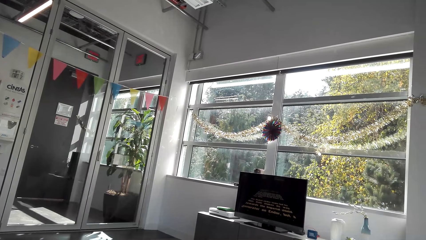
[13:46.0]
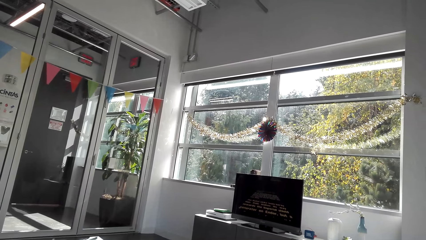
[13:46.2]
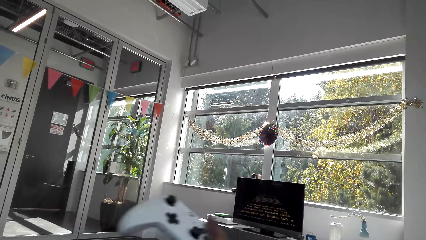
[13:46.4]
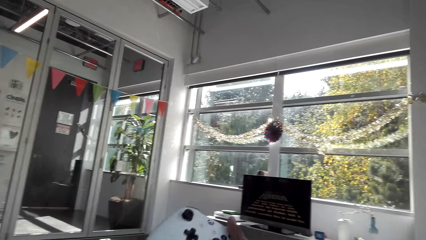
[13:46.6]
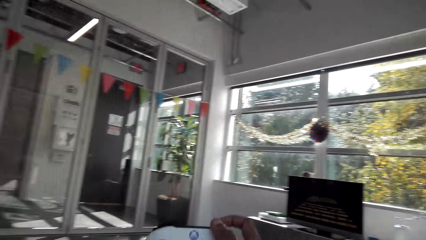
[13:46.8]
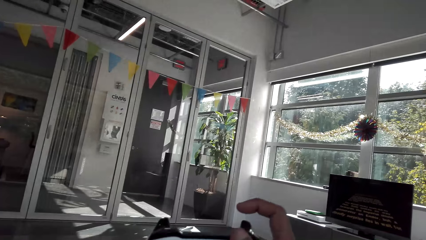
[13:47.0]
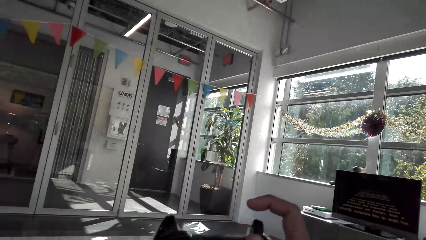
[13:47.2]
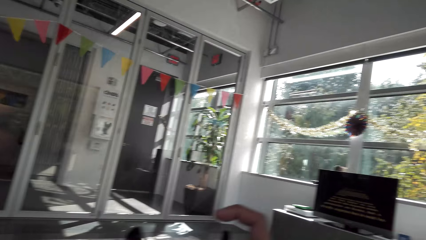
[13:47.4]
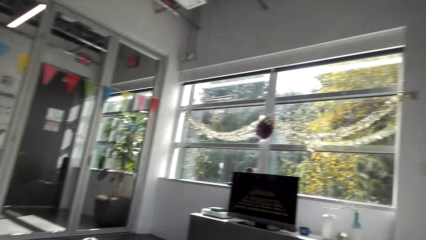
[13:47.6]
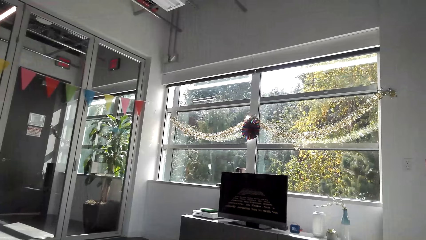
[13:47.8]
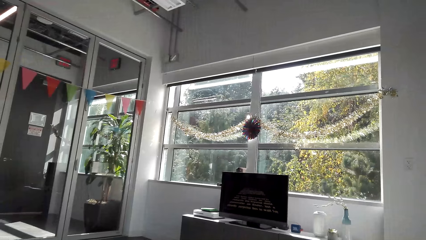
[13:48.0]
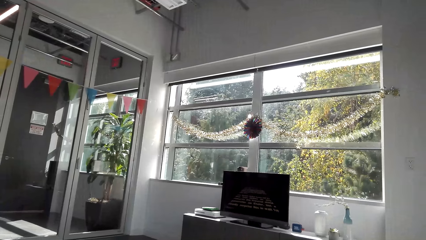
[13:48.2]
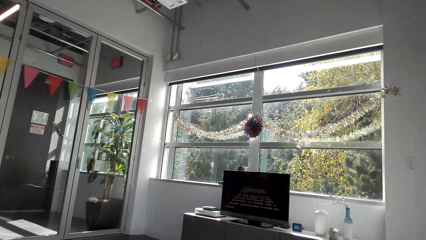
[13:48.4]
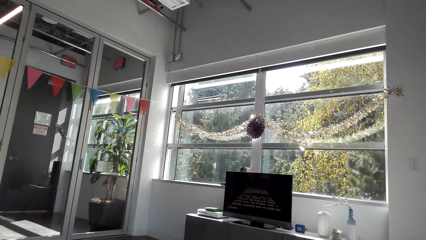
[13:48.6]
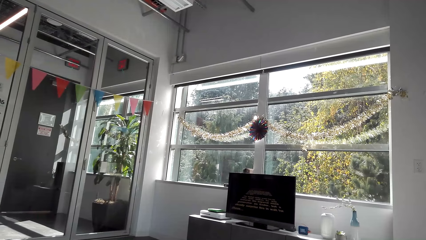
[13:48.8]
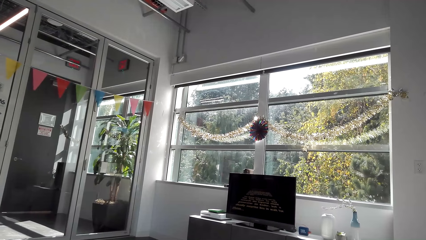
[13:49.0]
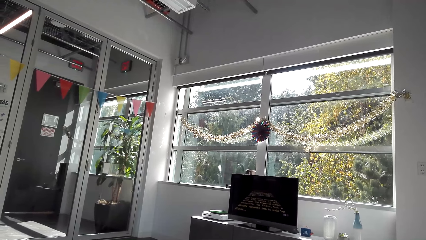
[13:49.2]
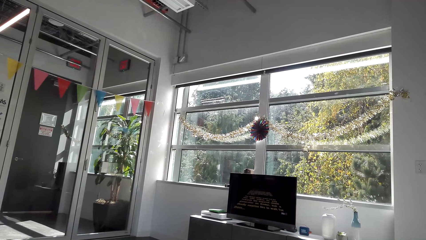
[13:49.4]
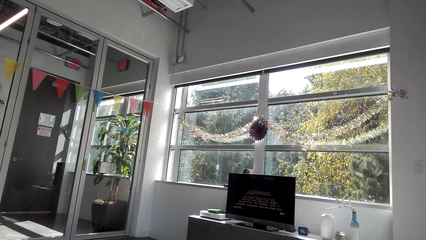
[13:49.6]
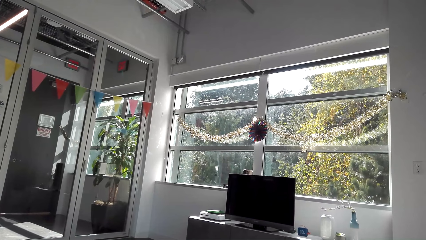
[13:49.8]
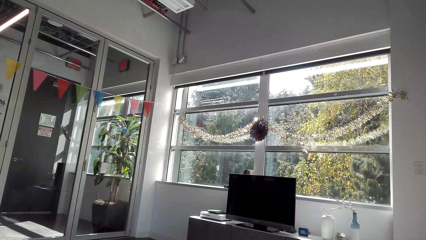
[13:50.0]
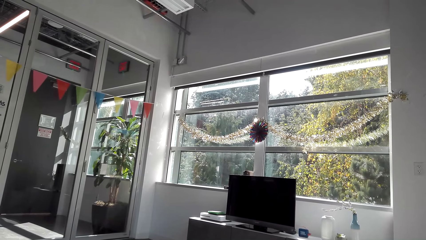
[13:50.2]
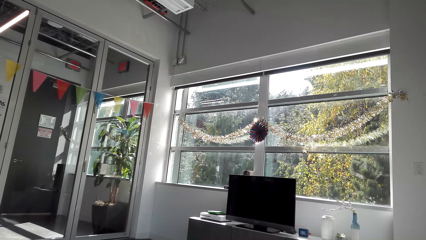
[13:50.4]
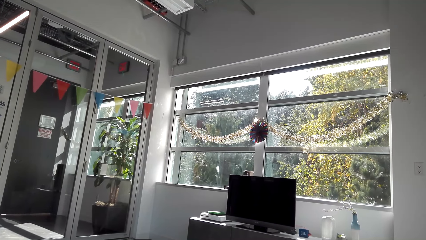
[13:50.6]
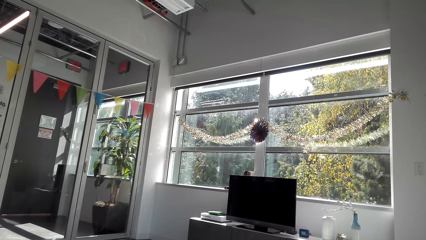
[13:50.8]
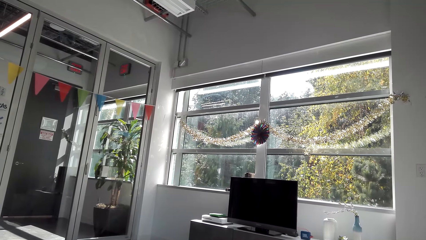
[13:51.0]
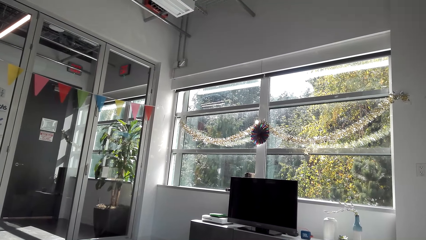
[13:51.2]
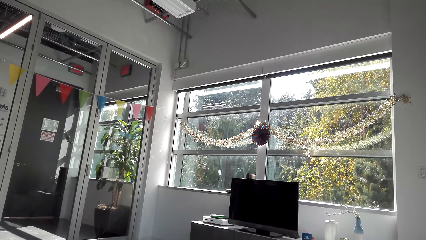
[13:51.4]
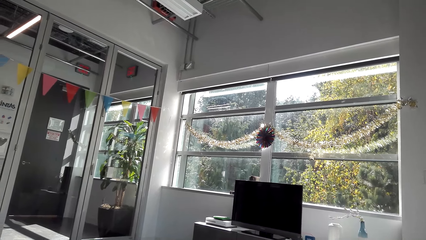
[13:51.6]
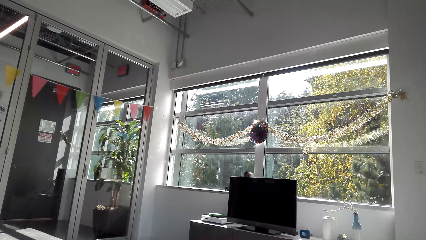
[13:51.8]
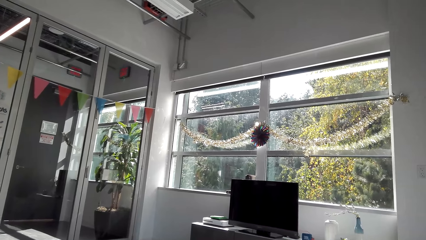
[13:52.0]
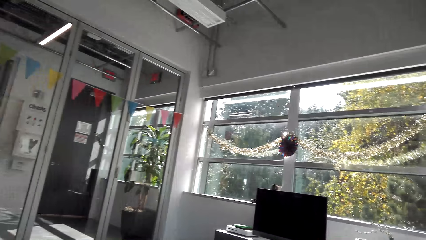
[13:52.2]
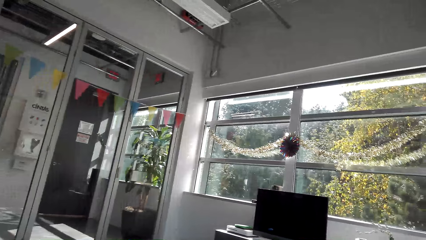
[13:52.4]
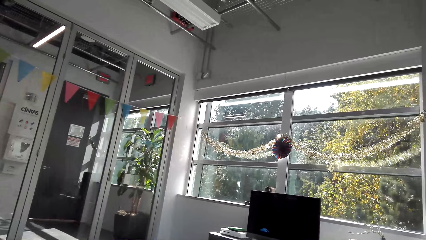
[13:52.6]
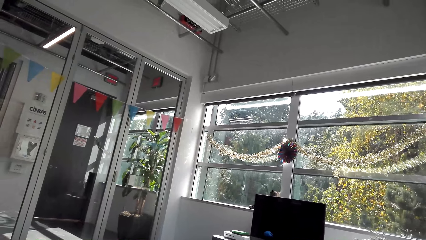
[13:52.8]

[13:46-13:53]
The camera wearer plays the video game.

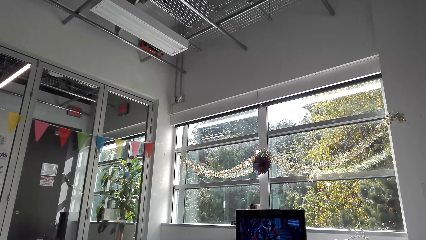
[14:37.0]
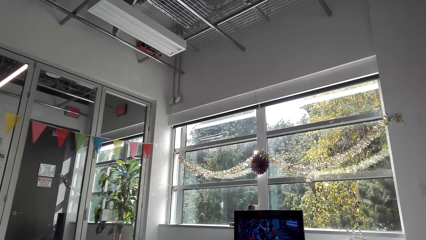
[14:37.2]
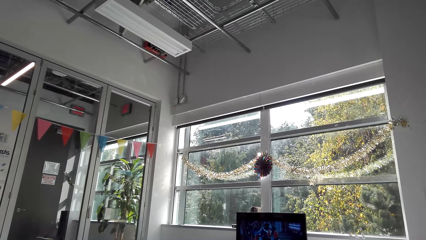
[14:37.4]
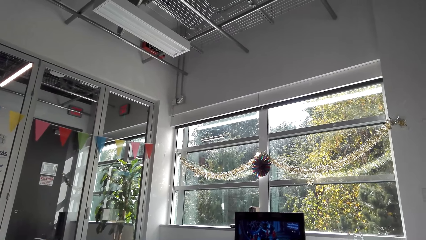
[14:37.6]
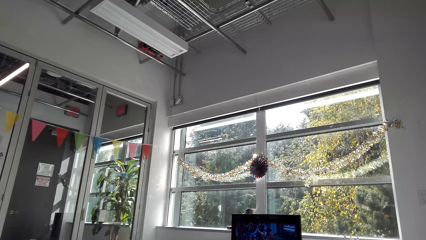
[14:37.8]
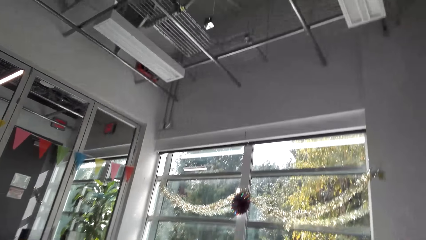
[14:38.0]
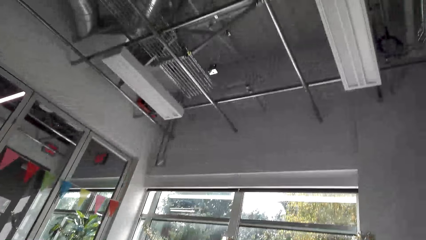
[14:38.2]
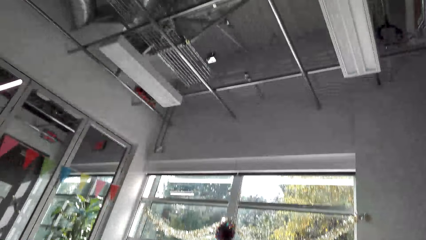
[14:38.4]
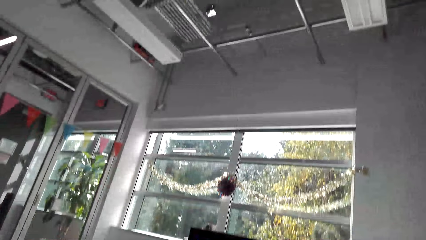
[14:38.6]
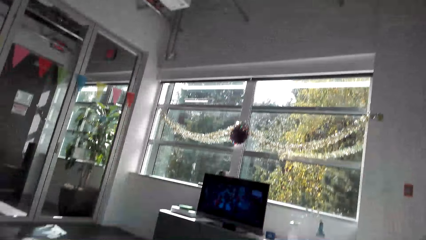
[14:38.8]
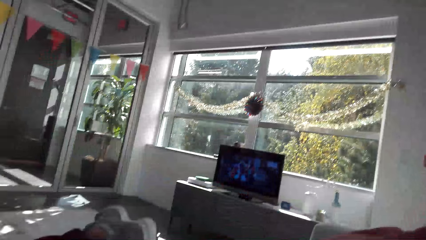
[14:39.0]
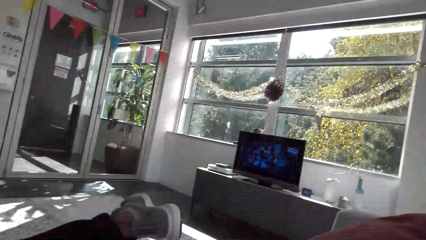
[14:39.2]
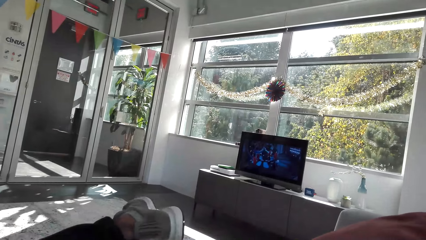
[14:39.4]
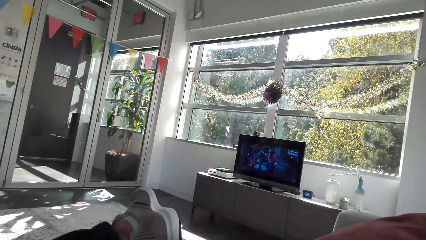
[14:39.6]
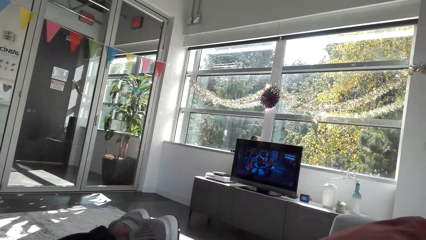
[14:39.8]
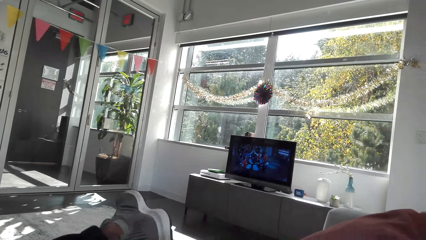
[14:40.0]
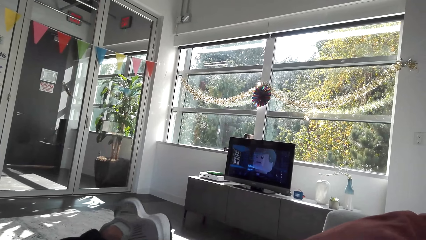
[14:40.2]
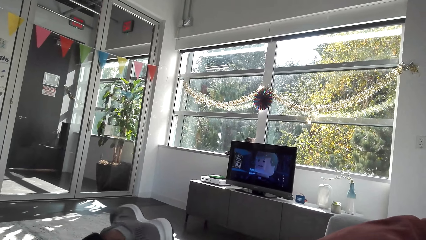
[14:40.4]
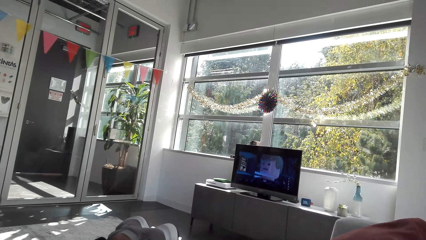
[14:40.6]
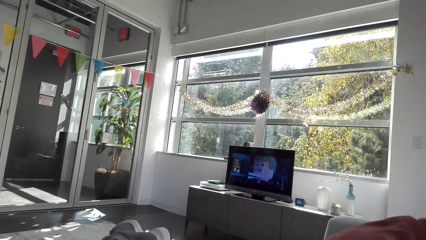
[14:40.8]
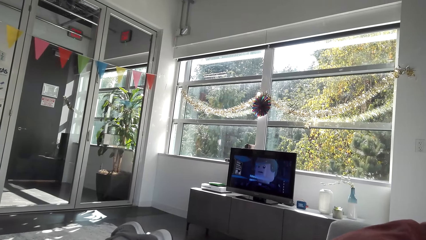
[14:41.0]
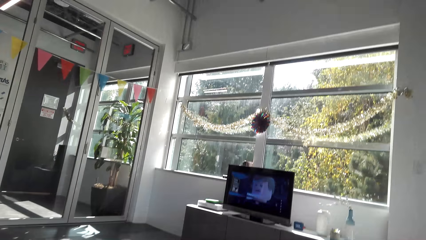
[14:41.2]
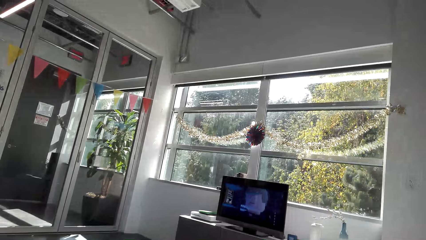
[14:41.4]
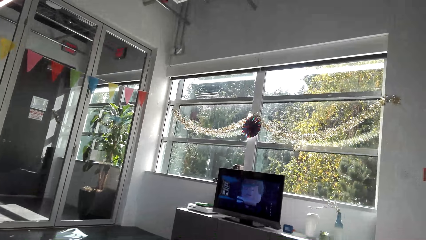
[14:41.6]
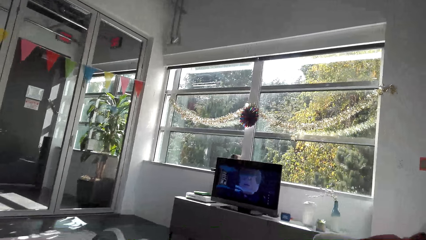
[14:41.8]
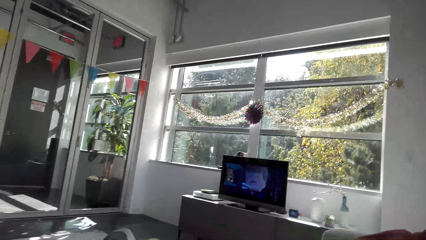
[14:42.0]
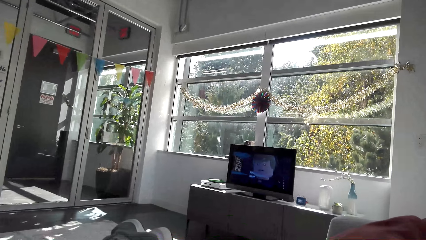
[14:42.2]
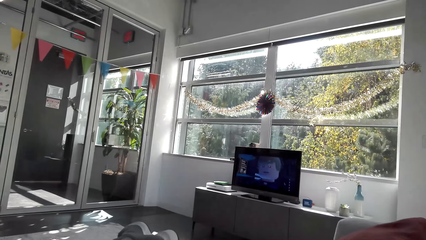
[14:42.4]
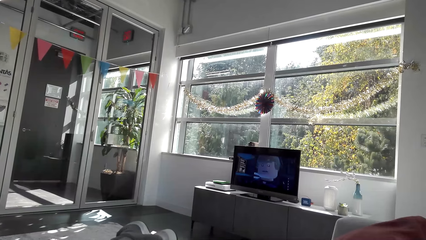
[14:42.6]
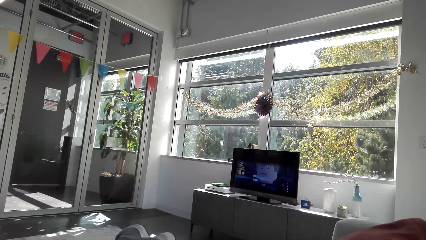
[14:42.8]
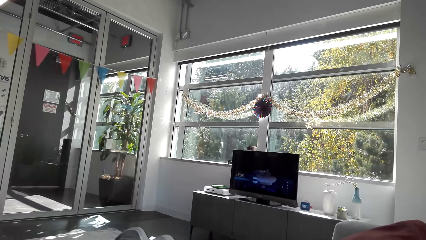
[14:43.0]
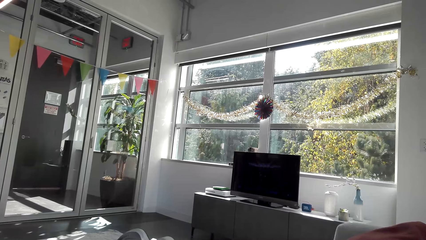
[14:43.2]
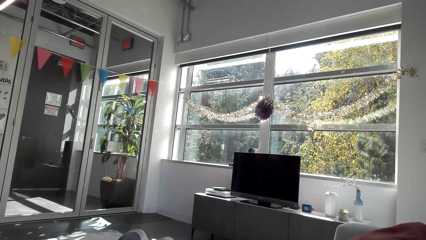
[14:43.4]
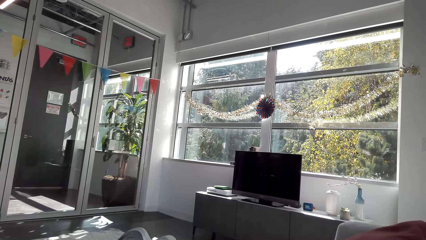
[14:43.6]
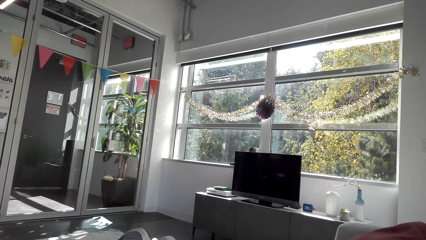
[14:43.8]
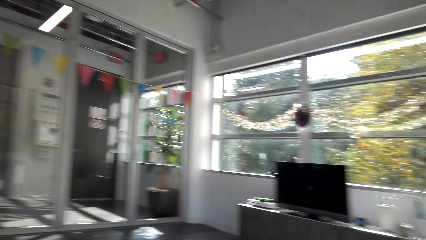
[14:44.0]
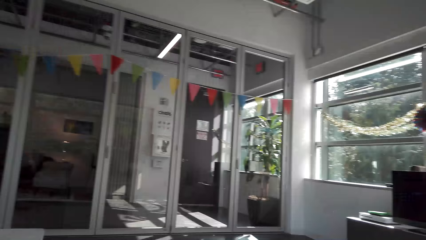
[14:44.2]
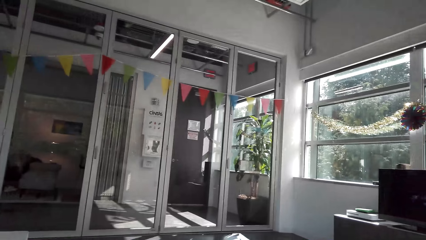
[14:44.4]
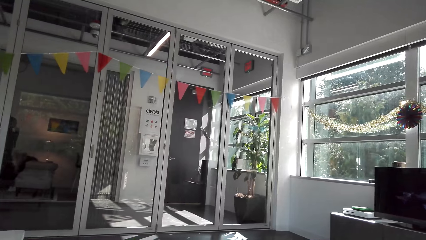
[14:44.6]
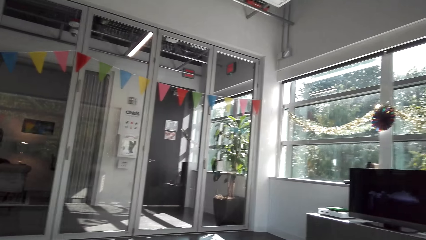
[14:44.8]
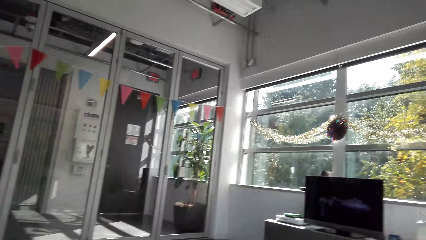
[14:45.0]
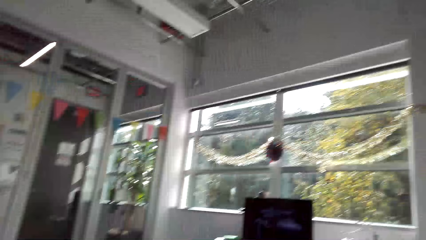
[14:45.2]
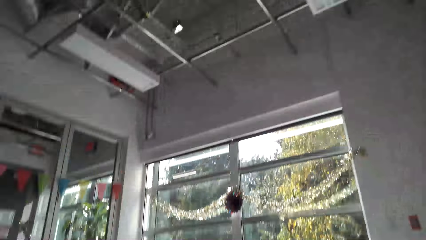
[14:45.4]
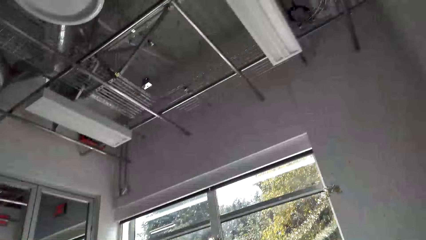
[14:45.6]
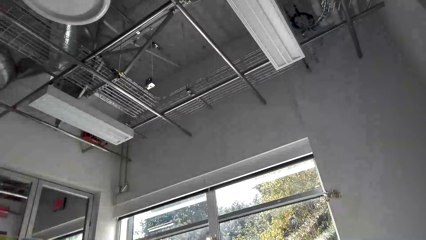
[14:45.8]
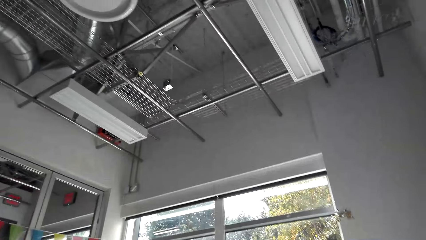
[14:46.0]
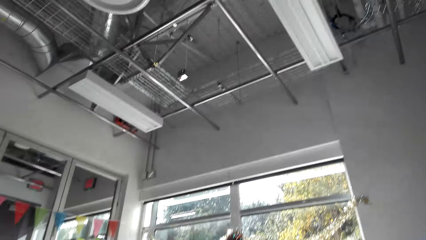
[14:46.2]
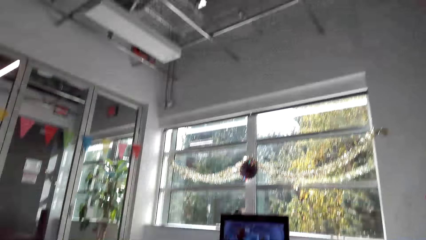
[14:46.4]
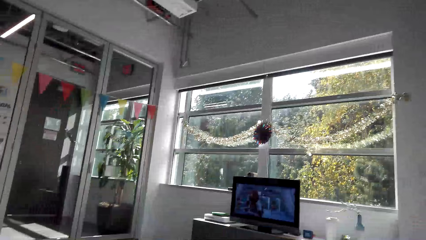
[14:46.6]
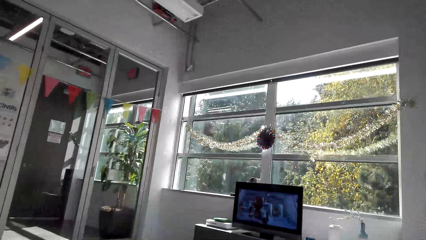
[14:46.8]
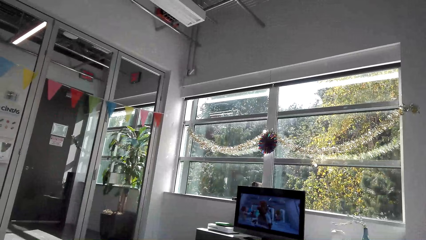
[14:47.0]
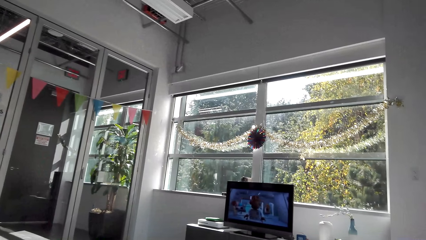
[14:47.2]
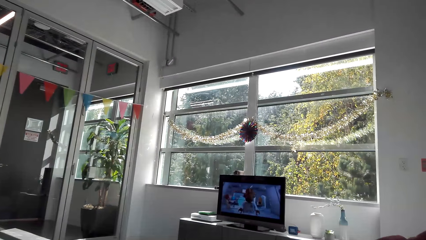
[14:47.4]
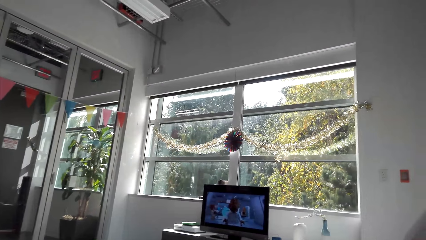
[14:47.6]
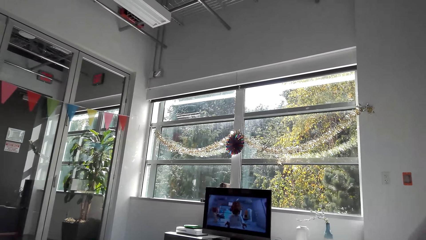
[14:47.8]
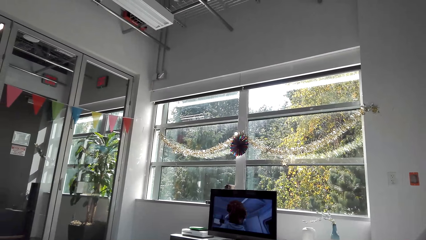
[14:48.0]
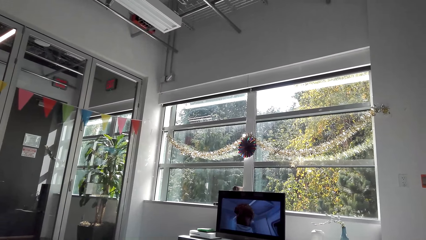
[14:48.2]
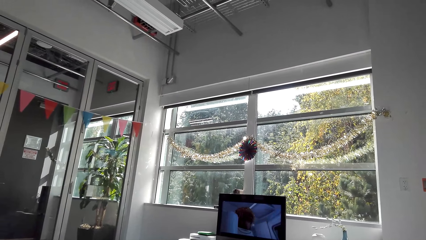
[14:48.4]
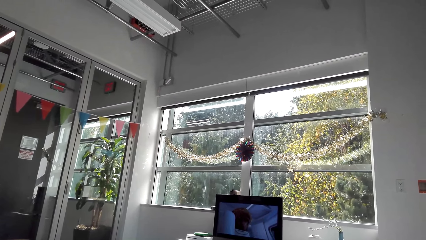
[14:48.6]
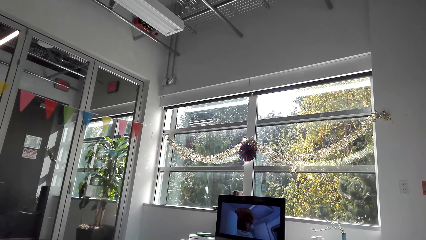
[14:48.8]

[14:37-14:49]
The camera wearer looks around and plays a game on the television. They move the leg. They look around and play the game on the television.
